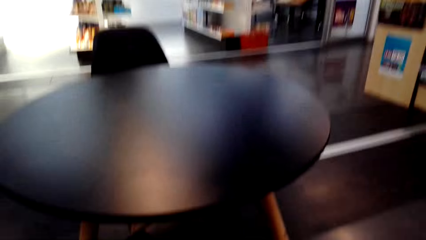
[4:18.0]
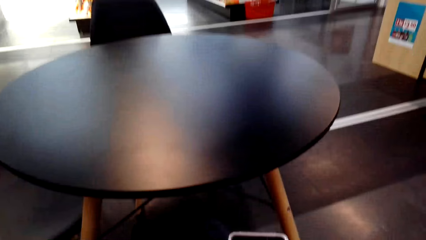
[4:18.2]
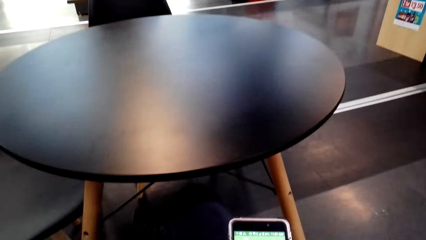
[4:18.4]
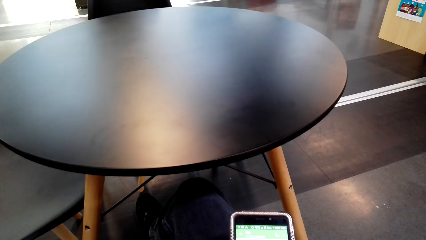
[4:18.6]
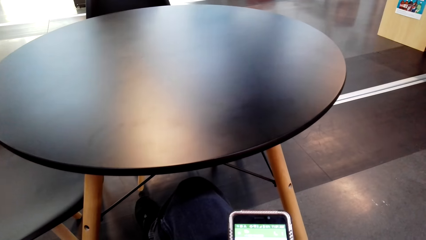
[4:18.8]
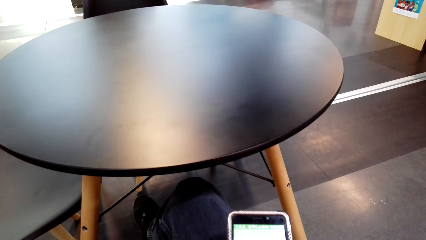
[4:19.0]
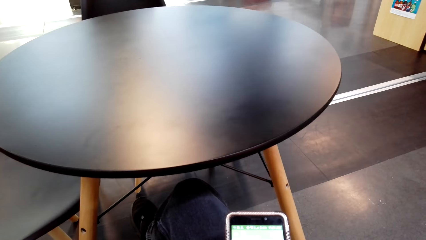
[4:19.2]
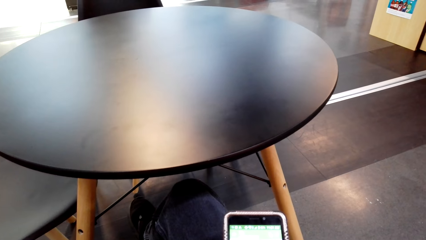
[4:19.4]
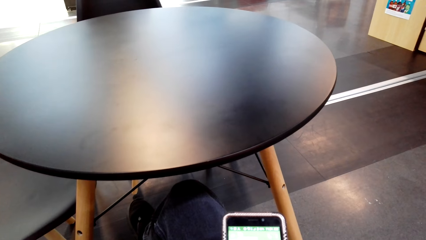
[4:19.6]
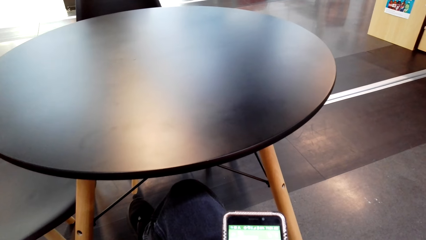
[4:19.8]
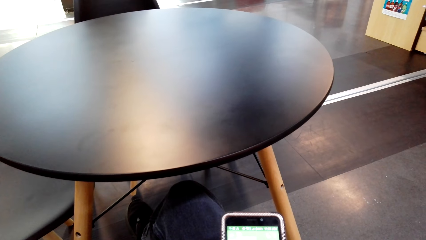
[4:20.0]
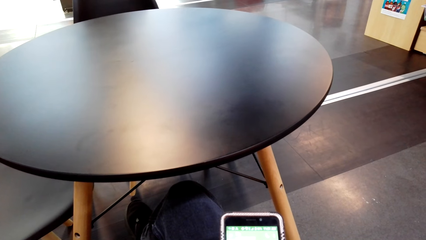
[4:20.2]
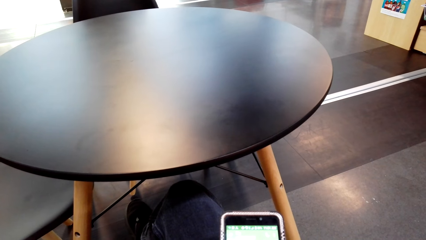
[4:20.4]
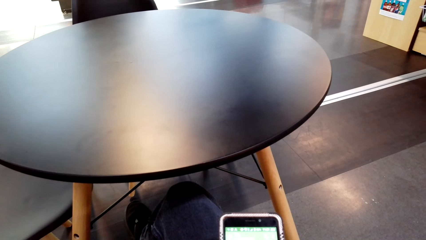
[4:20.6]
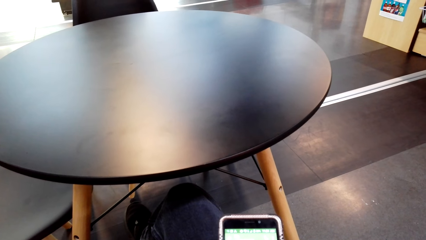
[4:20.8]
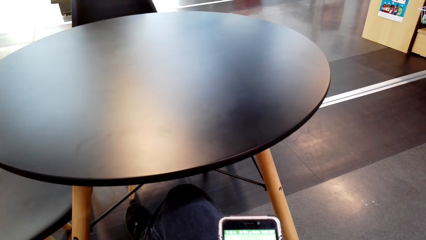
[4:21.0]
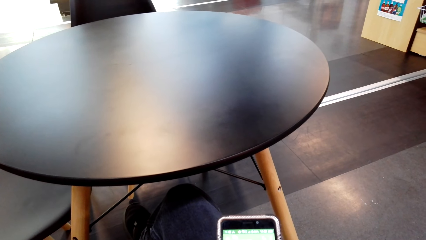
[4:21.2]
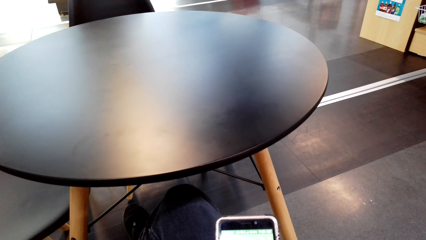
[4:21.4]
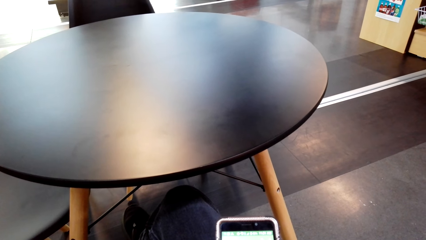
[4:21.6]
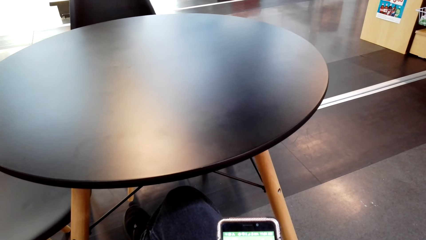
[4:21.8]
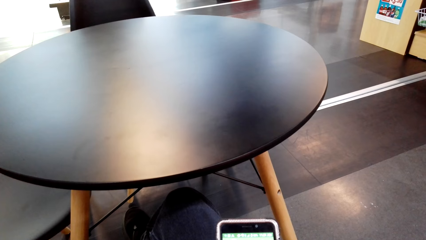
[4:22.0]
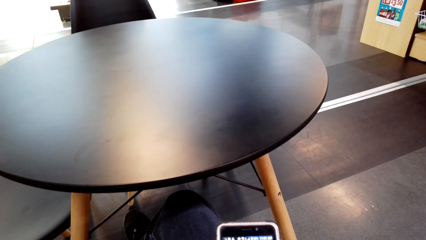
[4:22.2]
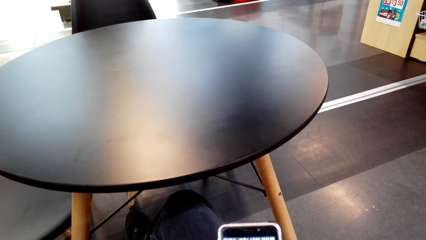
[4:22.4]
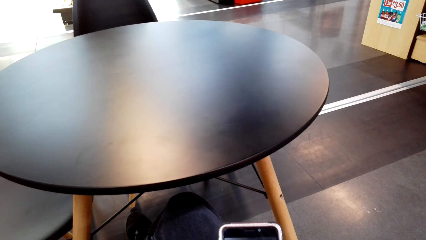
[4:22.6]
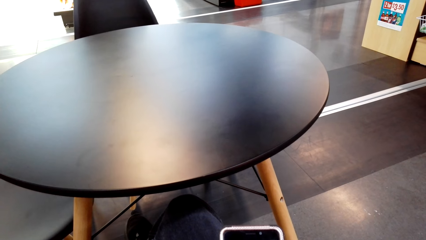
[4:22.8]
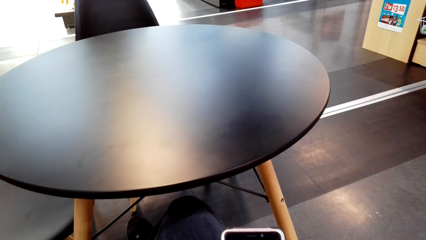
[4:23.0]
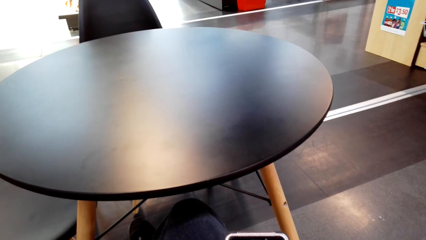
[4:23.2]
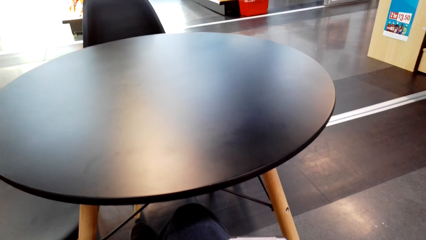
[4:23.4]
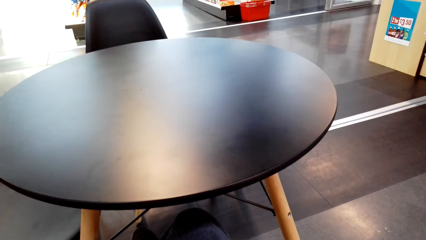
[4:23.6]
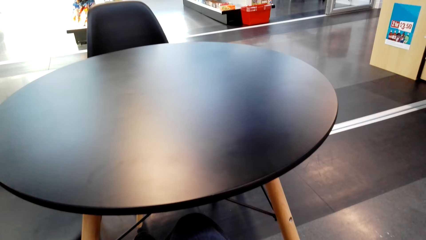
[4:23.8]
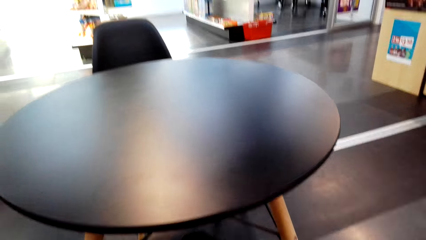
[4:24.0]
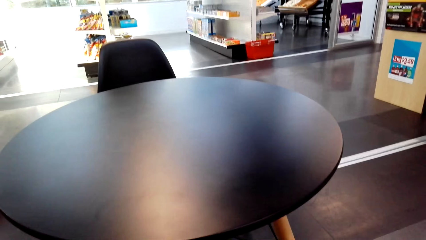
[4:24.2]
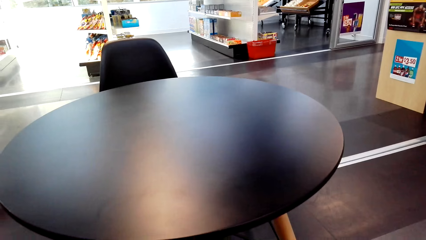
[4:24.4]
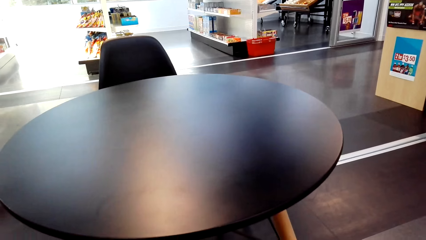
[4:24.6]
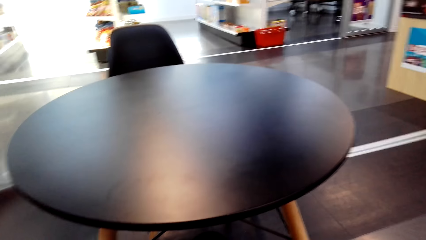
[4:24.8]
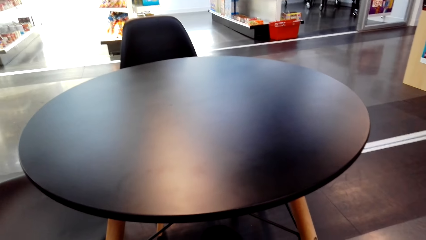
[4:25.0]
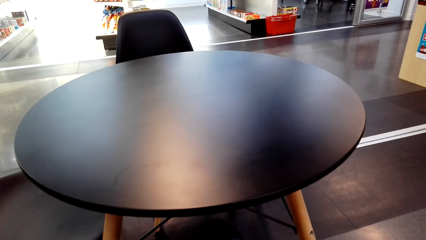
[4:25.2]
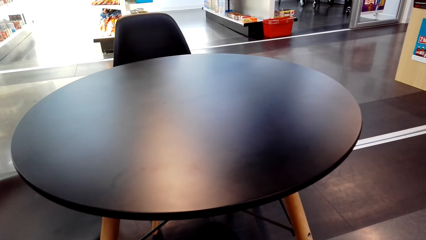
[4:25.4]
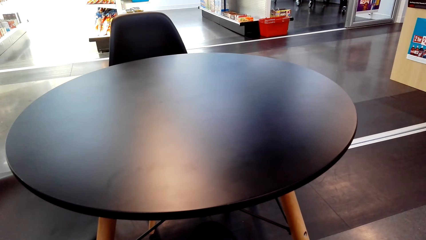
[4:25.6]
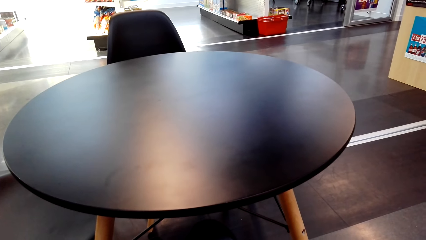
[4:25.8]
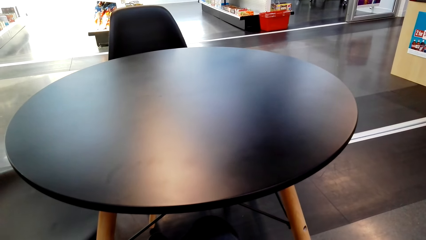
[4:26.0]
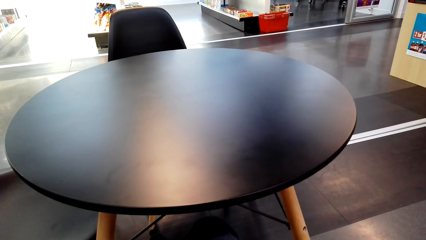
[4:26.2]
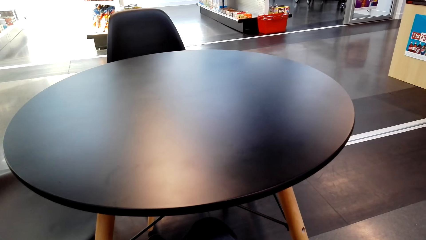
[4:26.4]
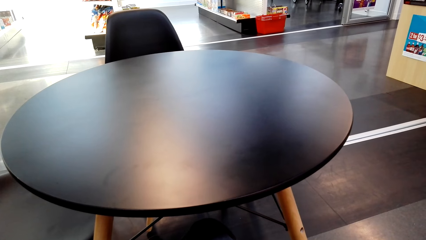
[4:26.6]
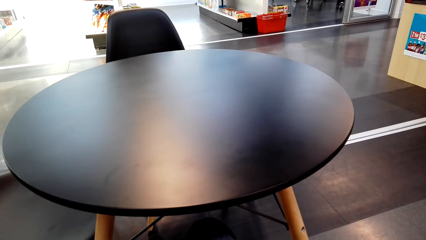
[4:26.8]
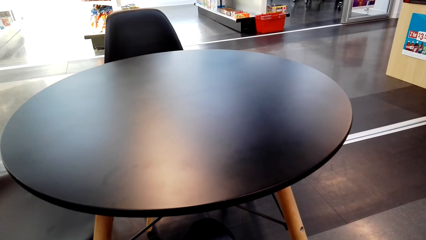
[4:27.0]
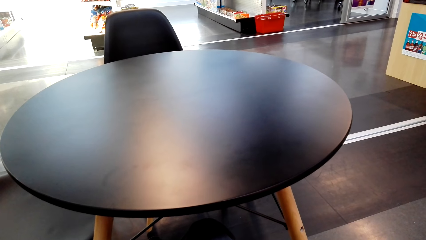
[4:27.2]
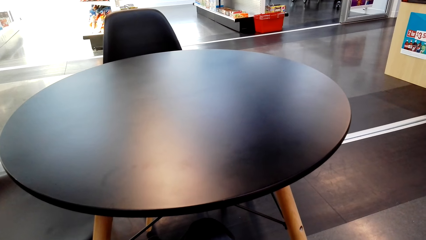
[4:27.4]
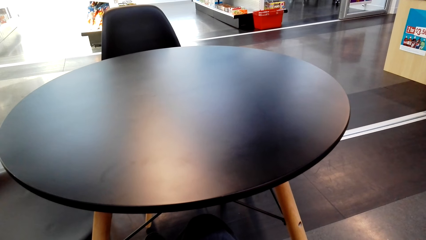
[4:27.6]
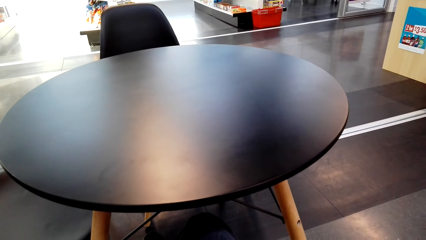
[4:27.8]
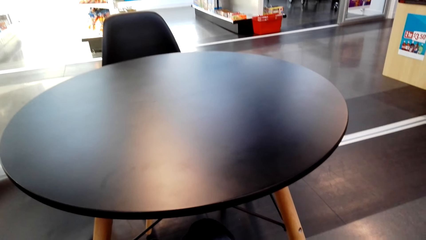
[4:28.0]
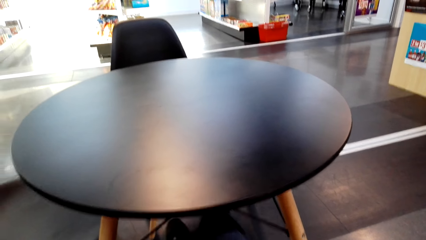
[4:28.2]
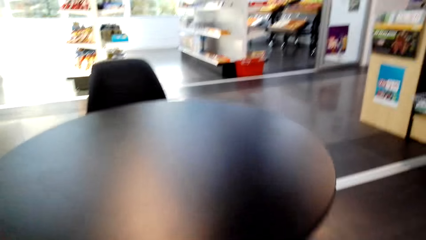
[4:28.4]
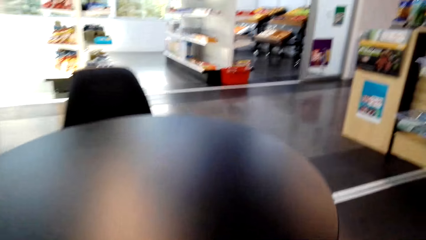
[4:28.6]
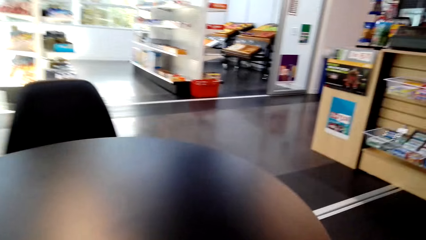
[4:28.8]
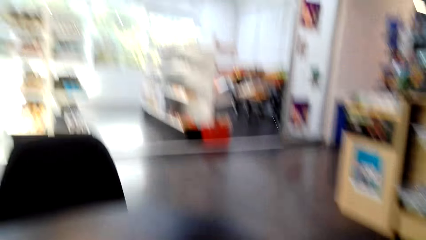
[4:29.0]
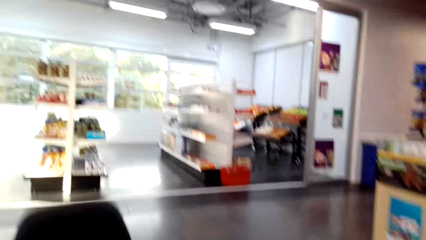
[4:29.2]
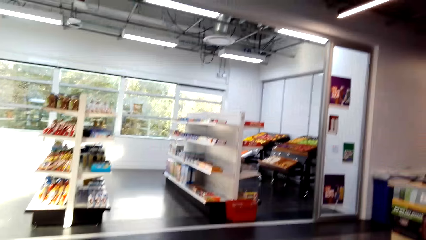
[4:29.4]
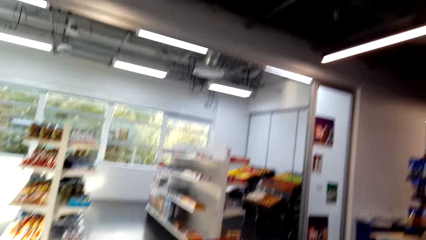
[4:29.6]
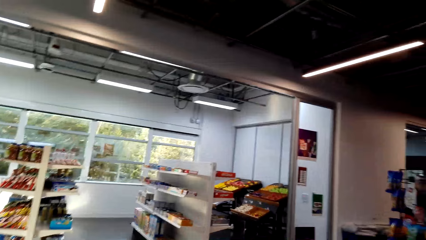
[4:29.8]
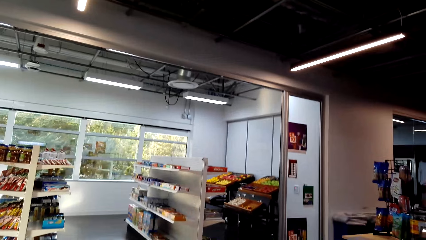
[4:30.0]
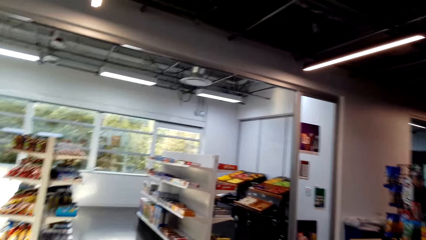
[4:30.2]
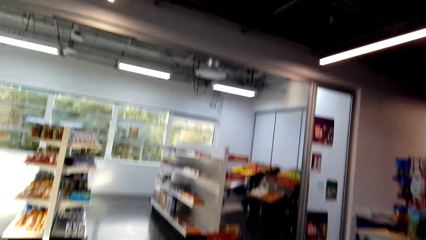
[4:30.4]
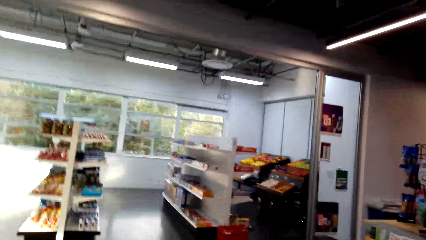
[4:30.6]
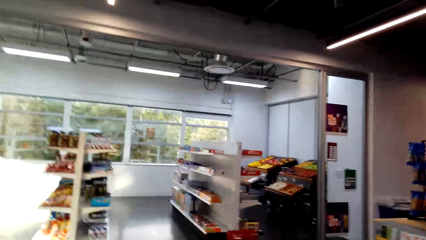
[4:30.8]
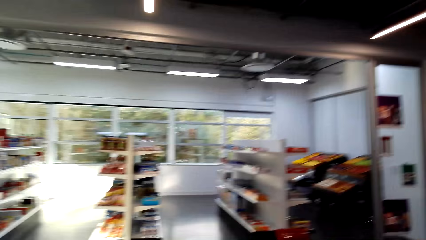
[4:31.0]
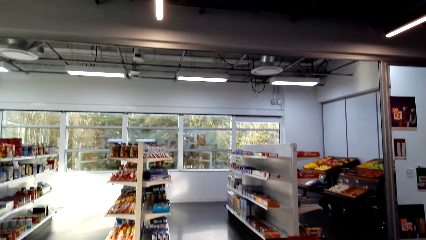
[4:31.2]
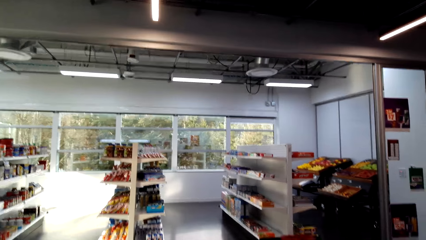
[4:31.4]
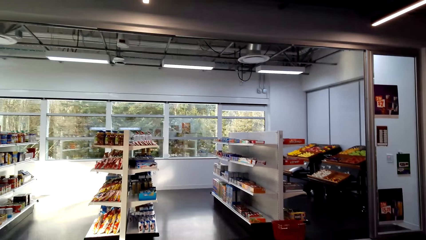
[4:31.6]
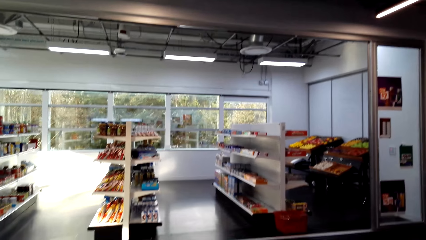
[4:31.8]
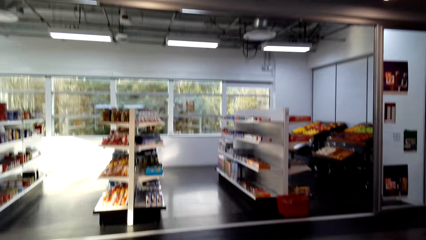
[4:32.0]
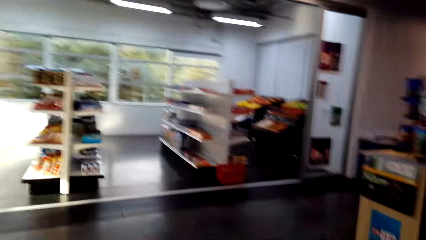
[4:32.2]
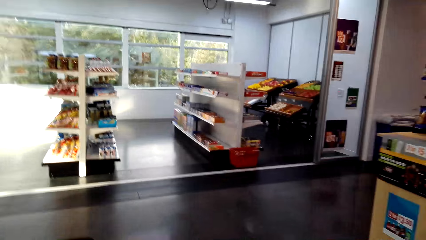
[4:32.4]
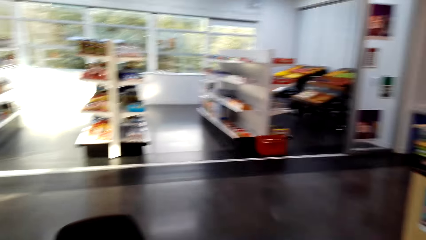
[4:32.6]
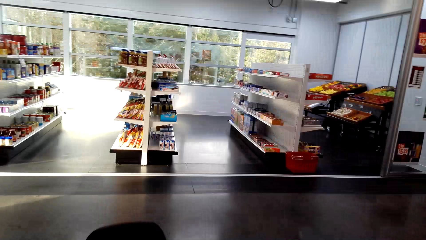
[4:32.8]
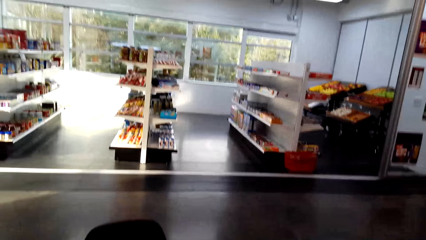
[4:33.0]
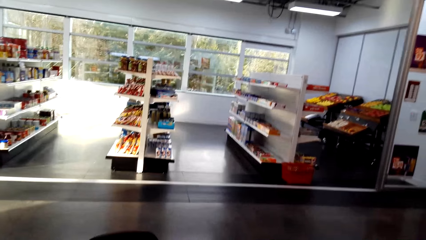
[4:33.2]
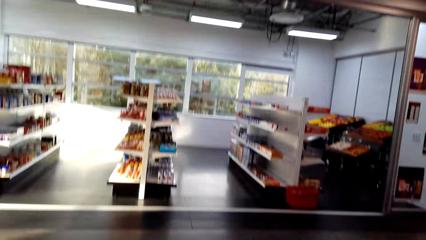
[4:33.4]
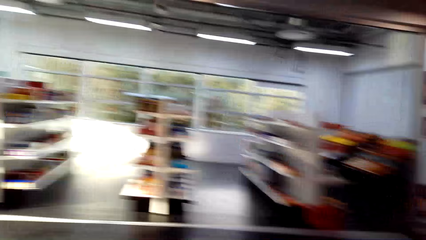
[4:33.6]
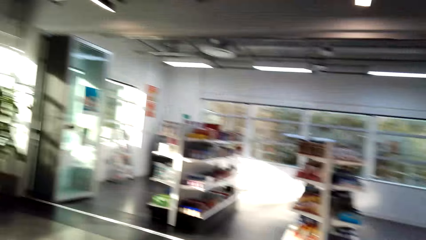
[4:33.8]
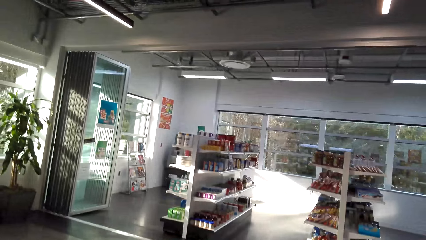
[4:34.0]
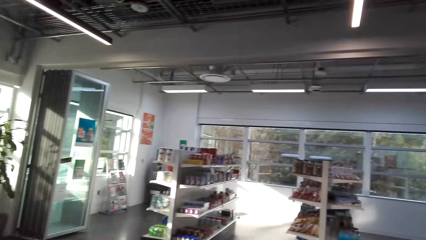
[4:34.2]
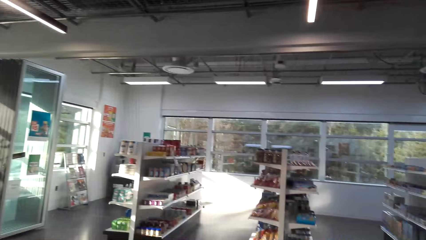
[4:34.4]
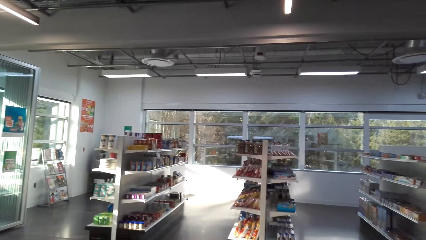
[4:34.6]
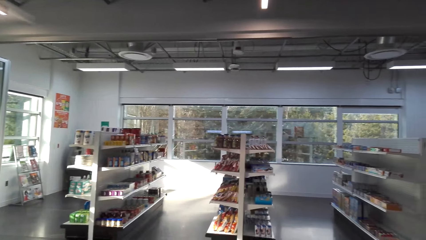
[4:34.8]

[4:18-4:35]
The camera wearer dials the phone. They dialogue to a cashier. They stand from the chair. They look around the supermarket.
